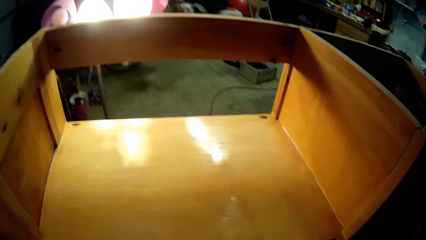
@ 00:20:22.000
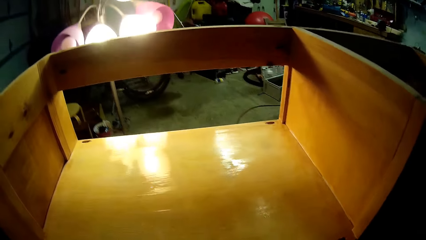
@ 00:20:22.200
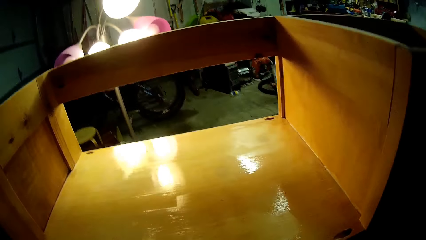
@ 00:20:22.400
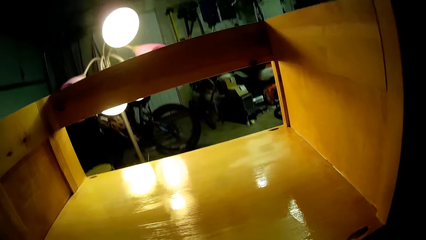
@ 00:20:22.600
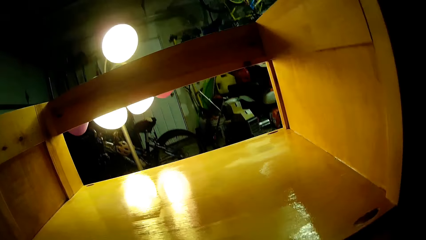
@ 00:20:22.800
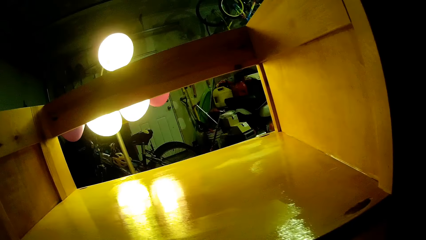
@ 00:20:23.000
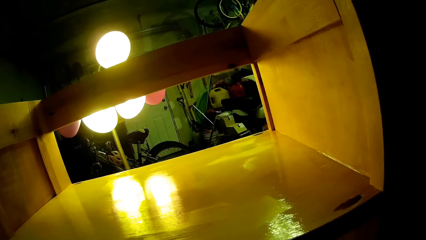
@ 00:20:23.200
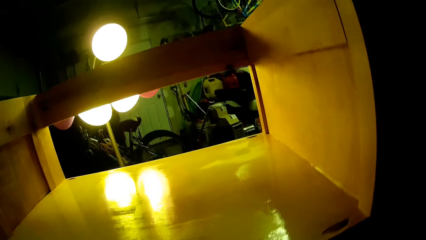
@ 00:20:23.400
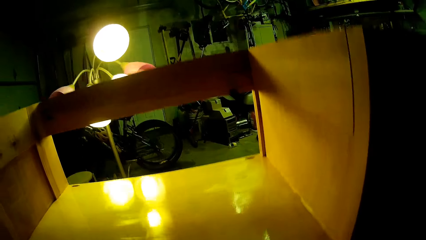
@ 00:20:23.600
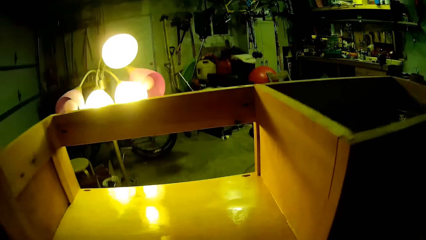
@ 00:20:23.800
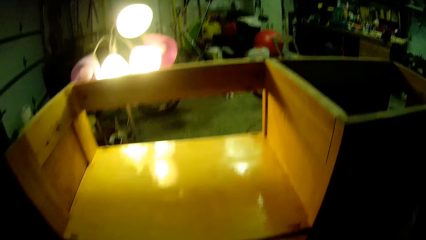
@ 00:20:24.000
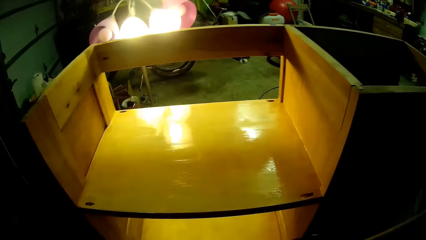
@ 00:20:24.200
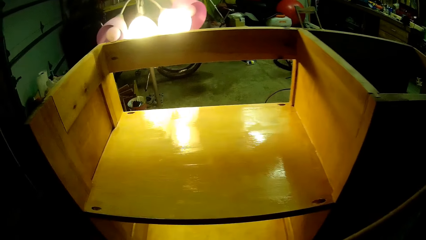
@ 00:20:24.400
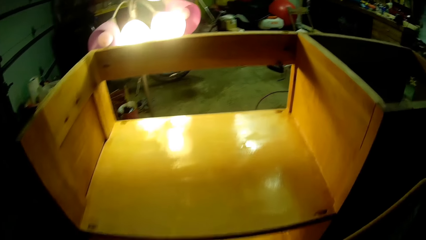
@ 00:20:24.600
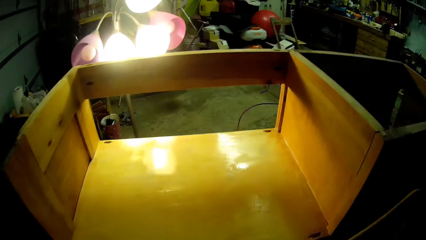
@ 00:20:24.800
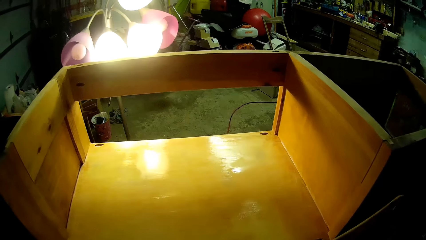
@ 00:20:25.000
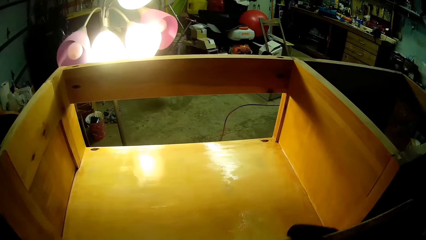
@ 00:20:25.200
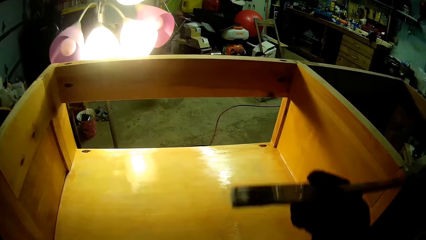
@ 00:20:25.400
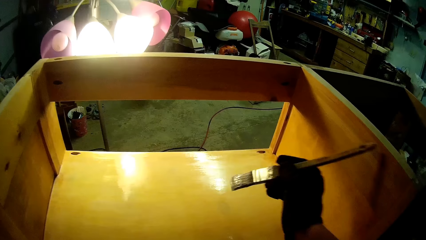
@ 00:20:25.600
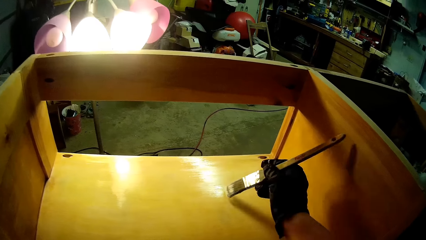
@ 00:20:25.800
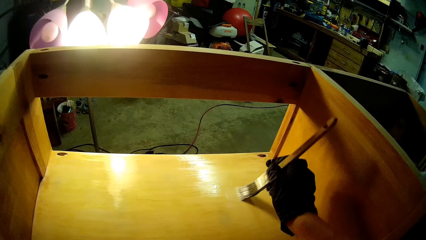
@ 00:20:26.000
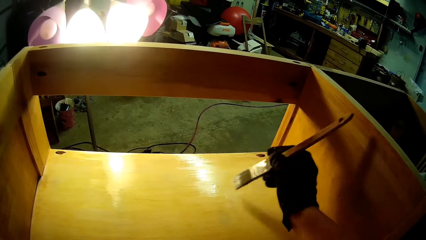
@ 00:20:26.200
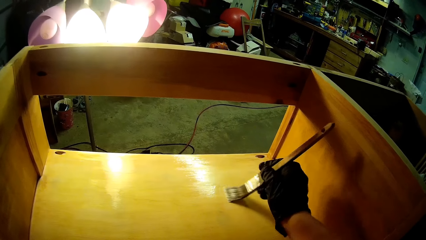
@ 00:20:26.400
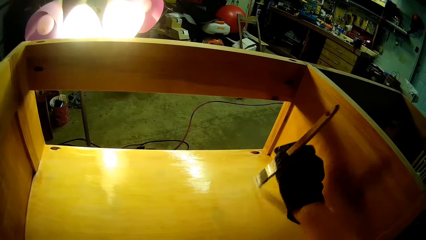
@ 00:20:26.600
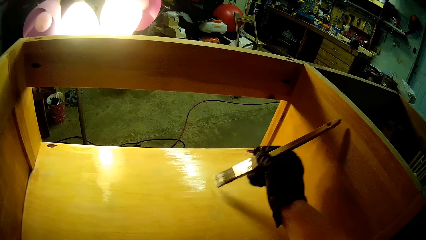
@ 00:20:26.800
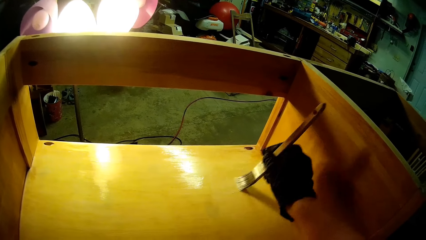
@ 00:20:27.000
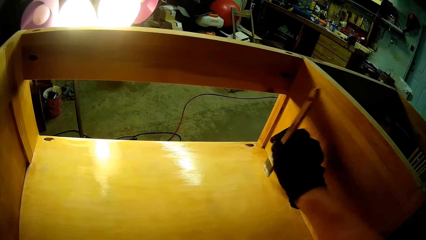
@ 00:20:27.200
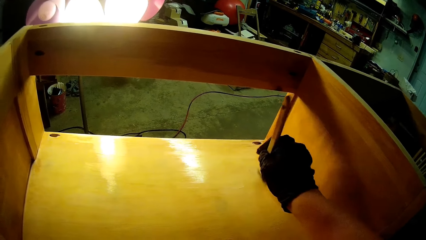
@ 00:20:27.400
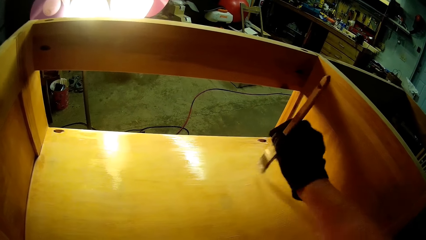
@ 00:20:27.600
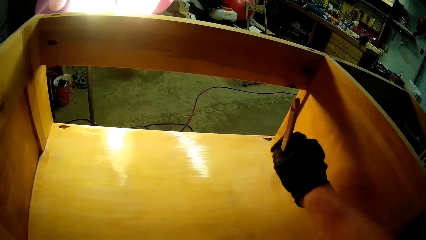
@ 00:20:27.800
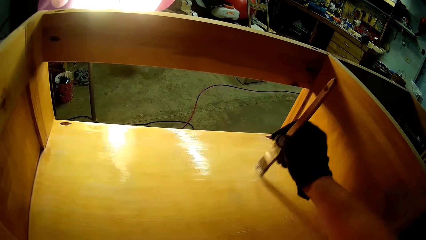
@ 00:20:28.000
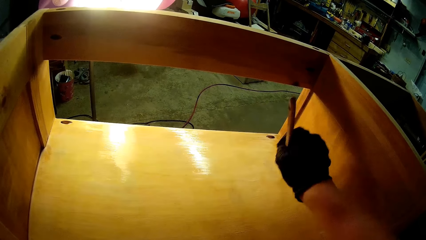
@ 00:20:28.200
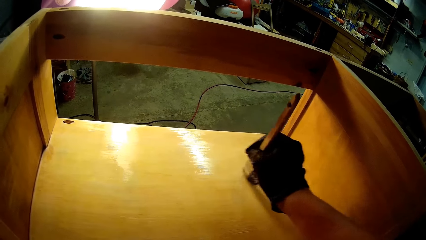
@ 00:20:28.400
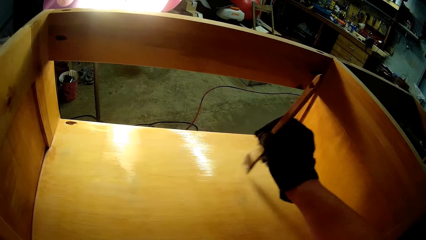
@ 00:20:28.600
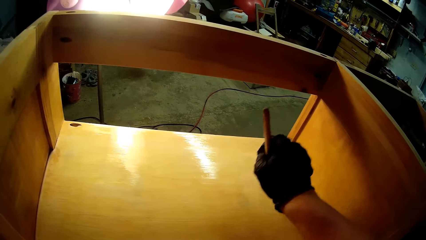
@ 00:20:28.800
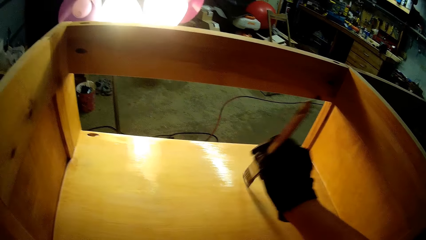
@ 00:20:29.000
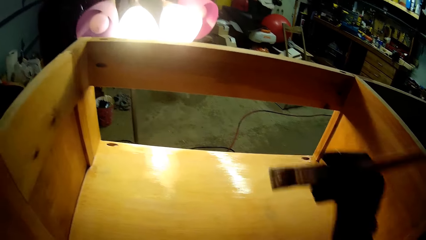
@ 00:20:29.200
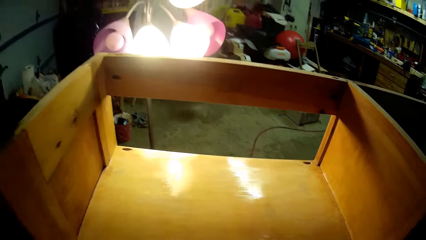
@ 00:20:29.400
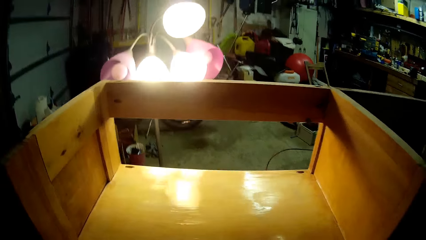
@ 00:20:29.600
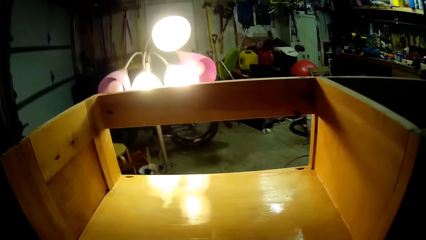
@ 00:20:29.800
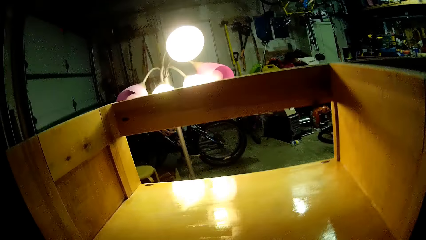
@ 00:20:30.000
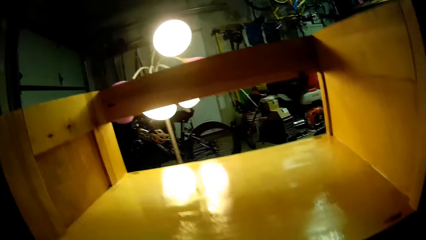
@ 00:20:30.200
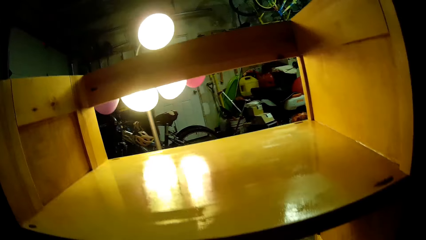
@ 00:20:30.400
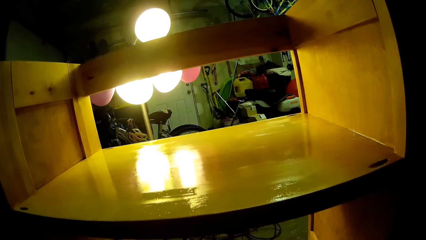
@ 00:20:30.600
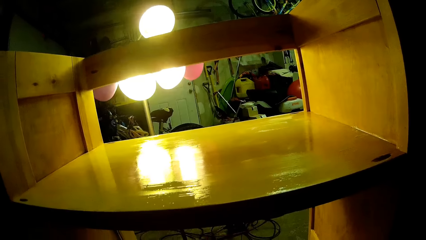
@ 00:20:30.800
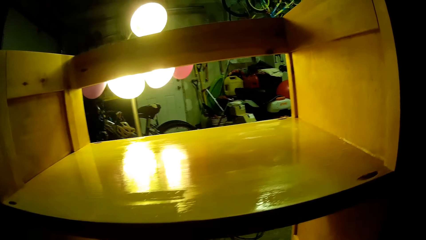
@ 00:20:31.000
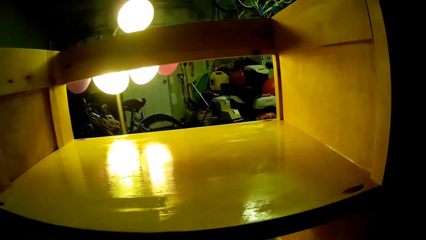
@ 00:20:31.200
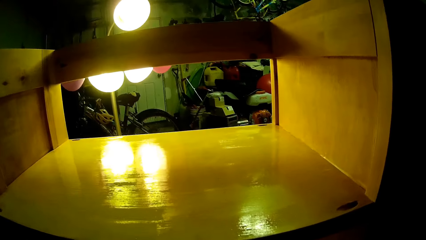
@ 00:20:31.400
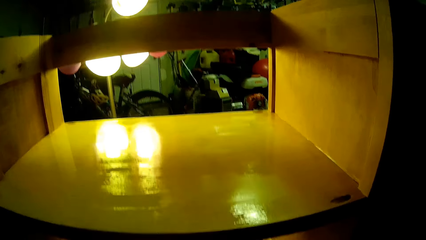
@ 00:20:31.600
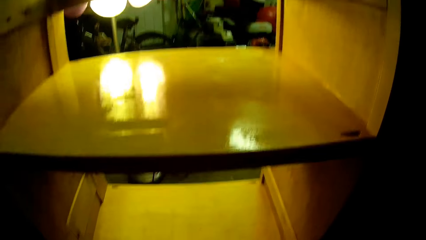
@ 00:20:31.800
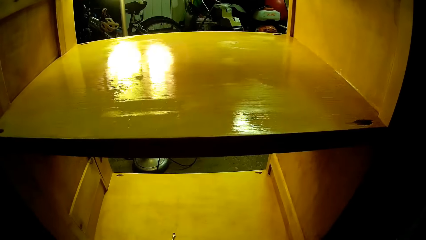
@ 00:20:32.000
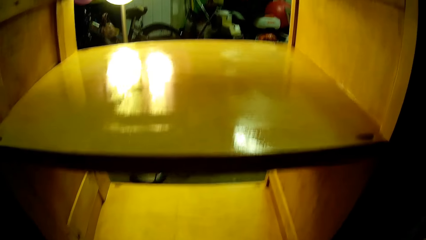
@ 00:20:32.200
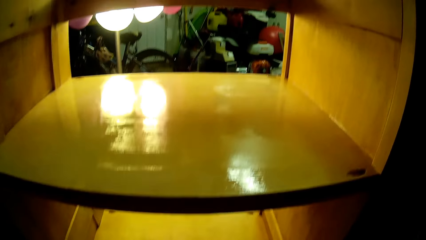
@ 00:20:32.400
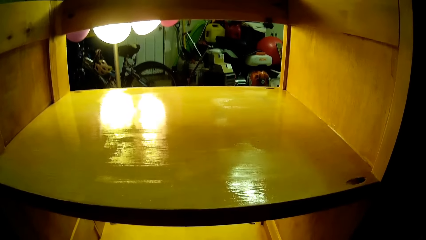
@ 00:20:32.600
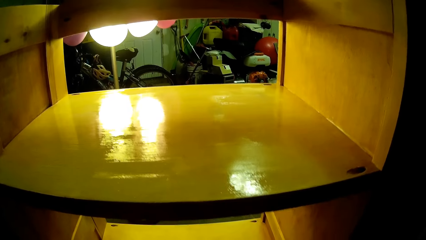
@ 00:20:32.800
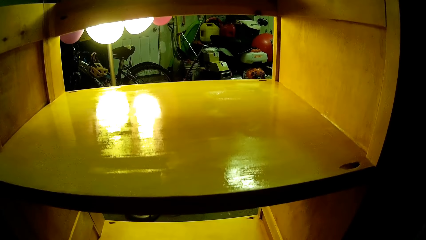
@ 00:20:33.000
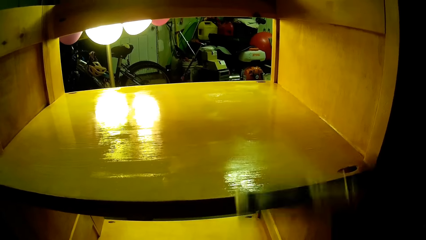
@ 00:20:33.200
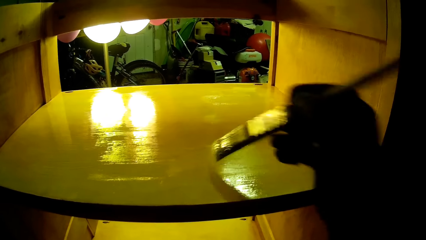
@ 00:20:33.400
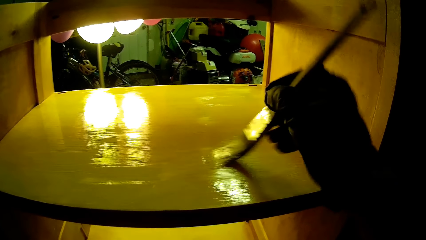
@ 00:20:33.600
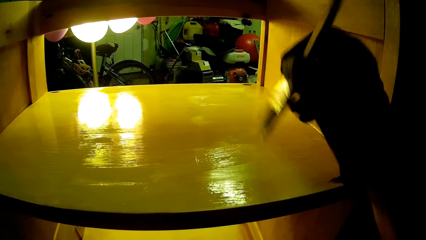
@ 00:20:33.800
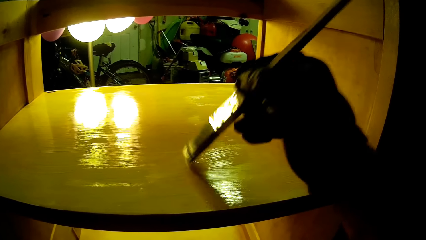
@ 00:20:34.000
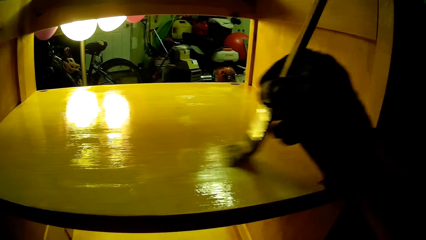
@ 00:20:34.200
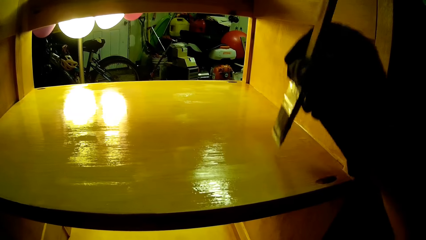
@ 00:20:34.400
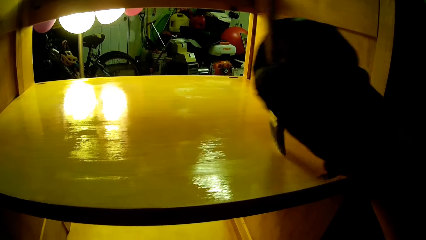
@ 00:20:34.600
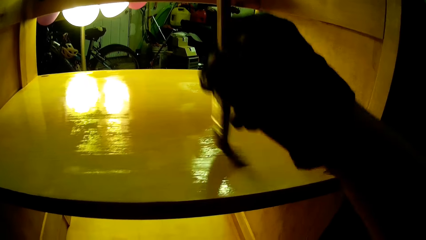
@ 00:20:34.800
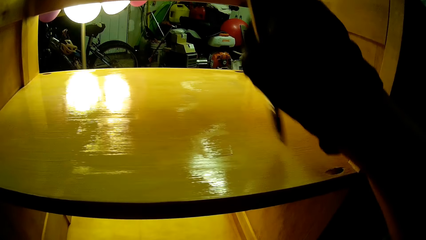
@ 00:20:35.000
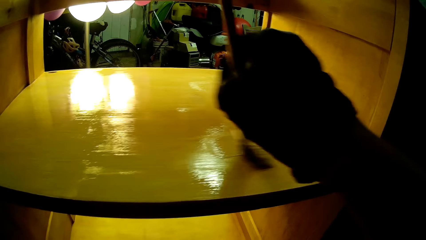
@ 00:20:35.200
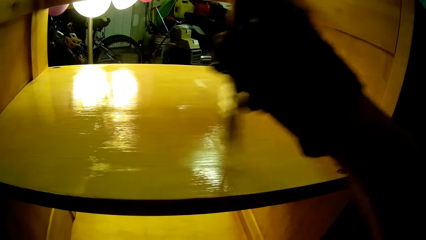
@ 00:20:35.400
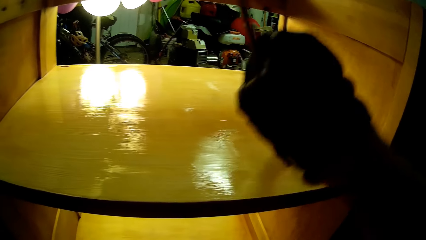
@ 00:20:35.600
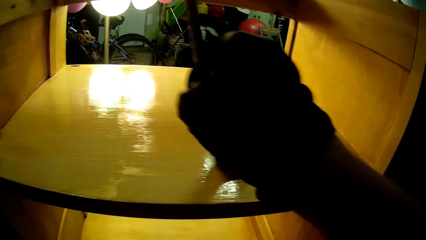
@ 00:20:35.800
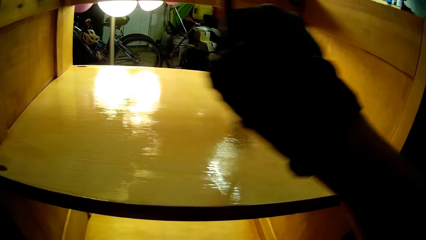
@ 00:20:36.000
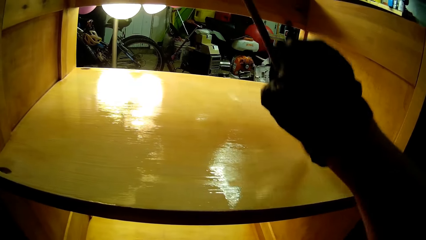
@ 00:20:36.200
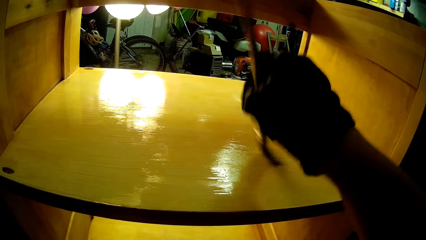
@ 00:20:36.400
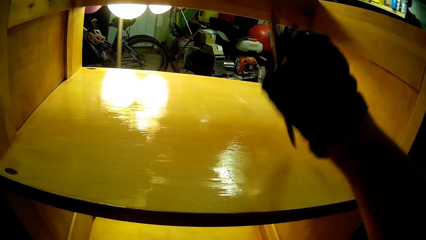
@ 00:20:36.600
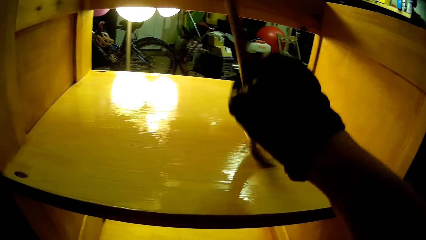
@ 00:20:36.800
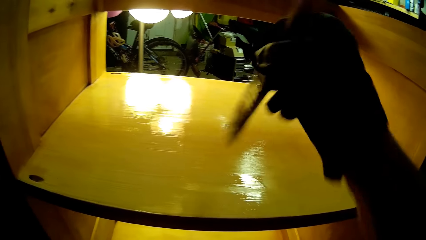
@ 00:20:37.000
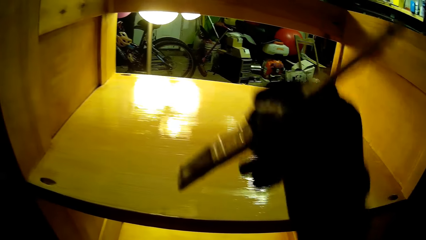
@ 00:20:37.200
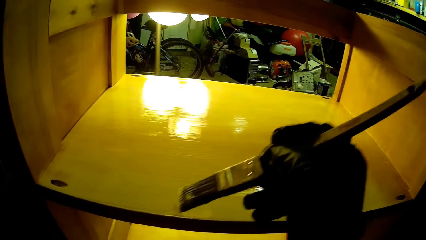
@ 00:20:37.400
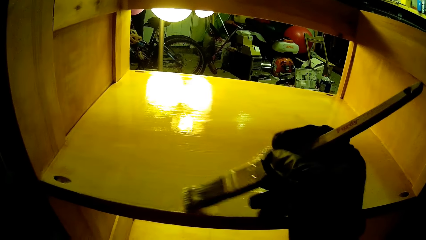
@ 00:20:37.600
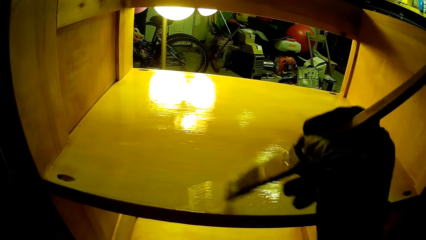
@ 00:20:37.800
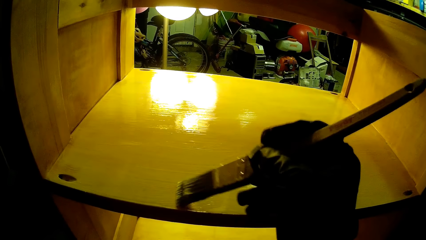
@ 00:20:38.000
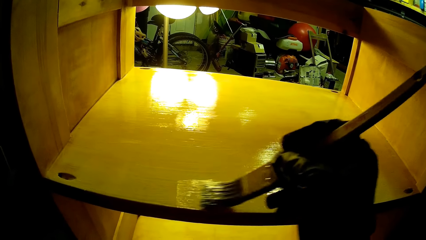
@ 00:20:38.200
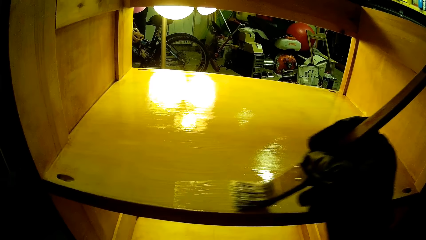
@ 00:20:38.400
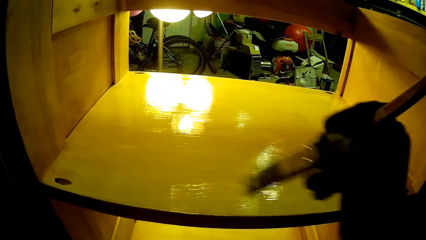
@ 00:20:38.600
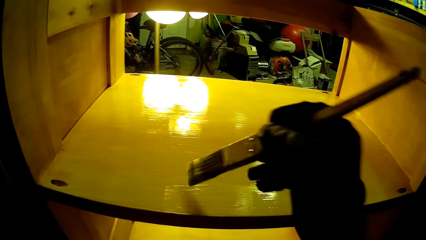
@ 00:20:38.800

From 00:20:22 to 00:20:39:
The camera wearer looks at the painted surface. They paint the wooden structure. They do something. They look at the painted surface. They paint the wooden structure.
